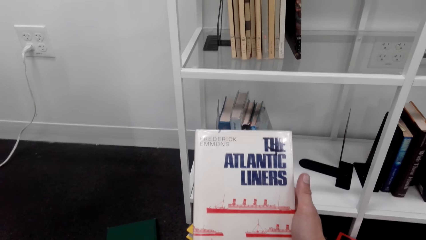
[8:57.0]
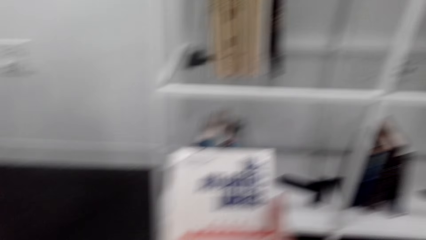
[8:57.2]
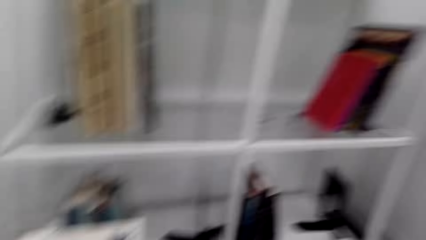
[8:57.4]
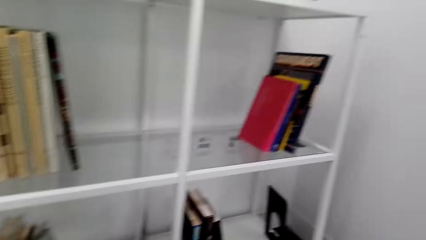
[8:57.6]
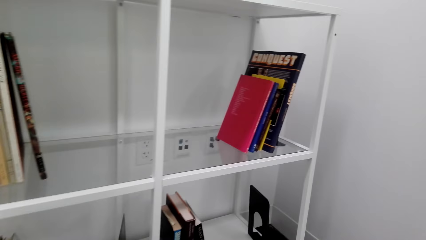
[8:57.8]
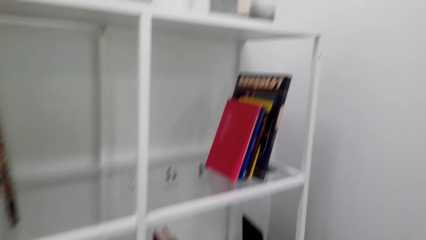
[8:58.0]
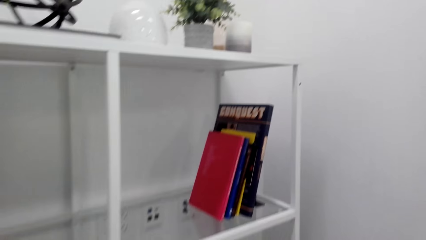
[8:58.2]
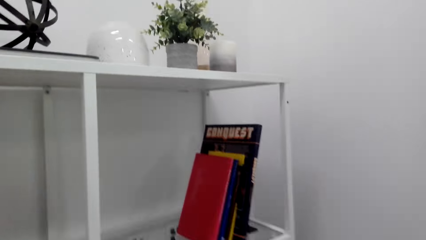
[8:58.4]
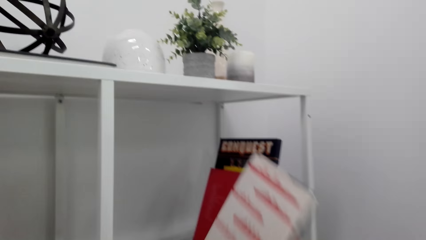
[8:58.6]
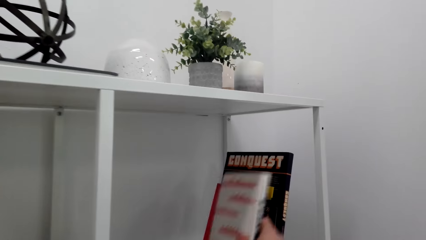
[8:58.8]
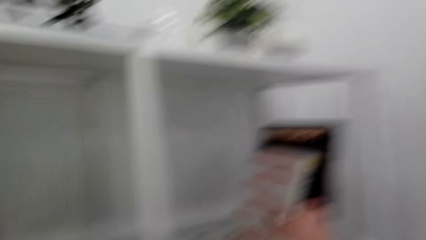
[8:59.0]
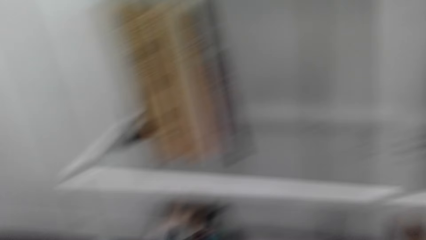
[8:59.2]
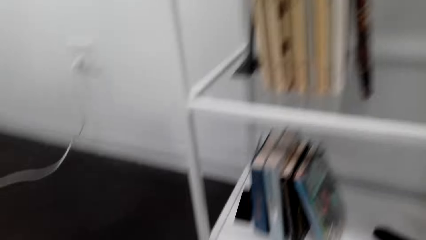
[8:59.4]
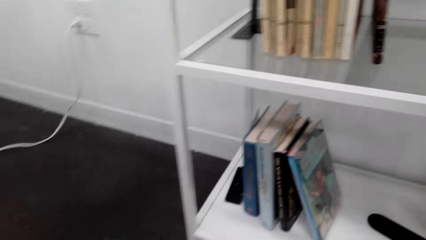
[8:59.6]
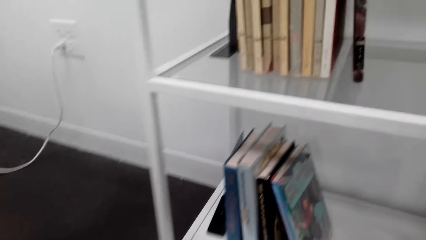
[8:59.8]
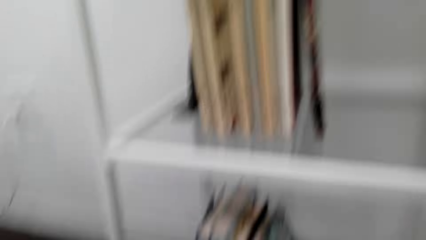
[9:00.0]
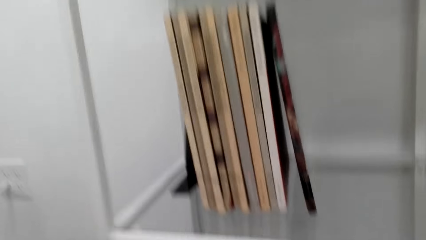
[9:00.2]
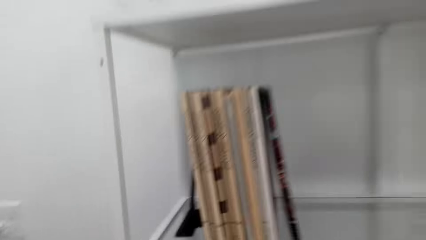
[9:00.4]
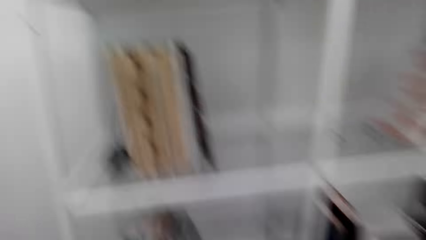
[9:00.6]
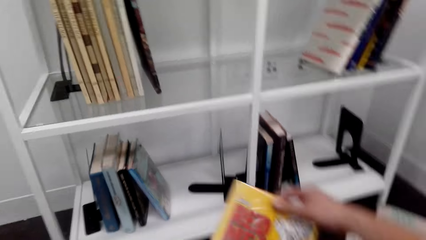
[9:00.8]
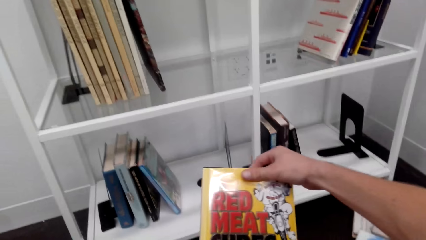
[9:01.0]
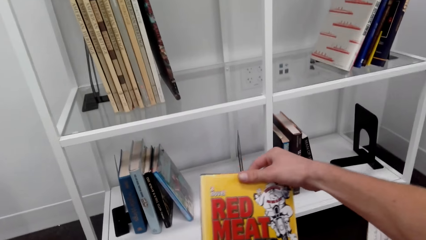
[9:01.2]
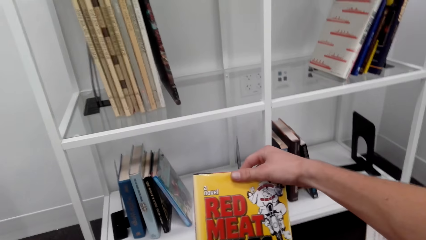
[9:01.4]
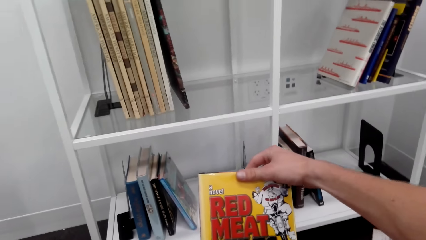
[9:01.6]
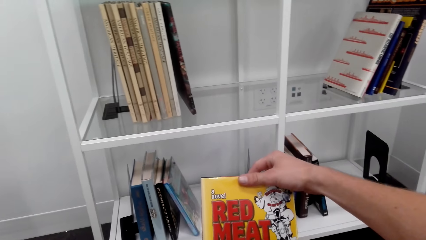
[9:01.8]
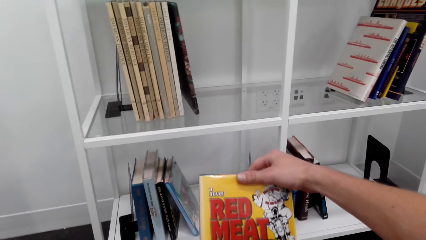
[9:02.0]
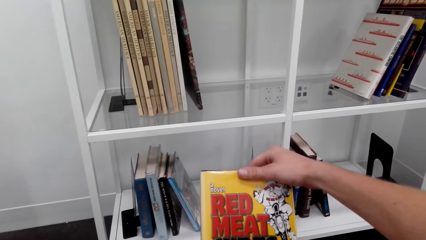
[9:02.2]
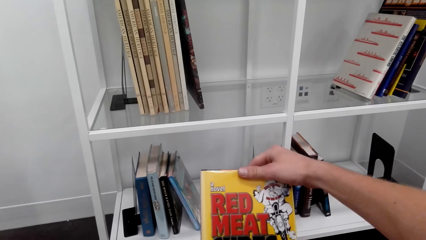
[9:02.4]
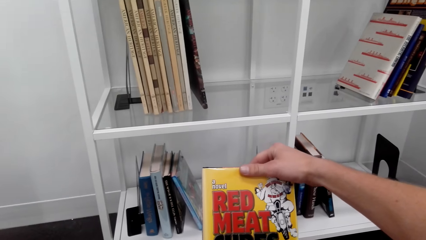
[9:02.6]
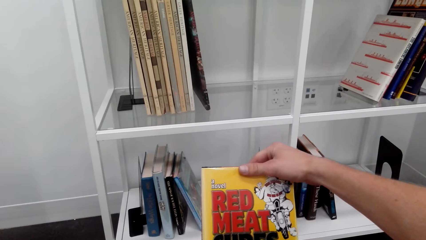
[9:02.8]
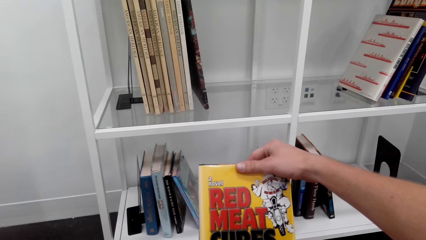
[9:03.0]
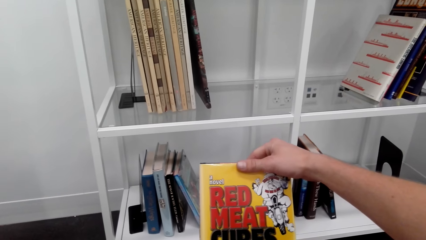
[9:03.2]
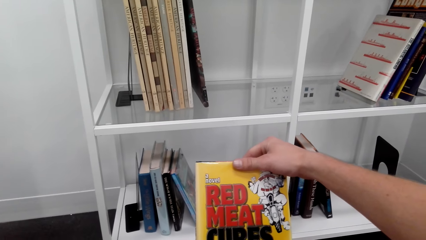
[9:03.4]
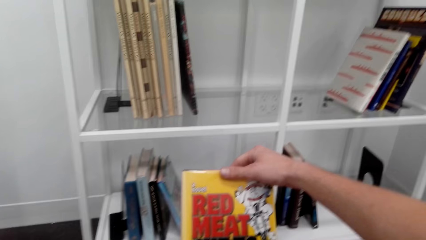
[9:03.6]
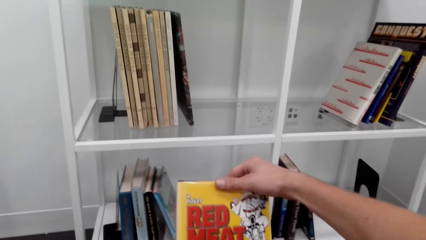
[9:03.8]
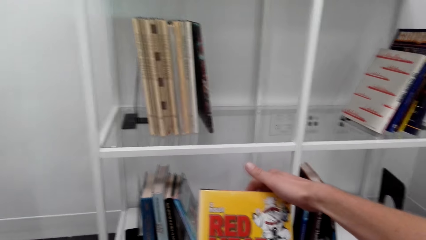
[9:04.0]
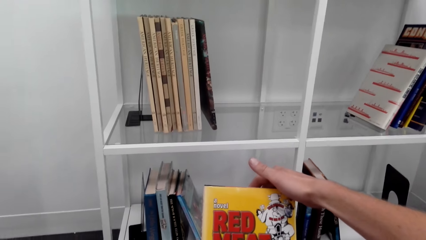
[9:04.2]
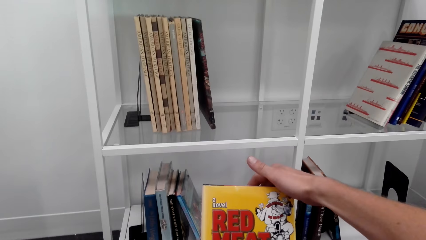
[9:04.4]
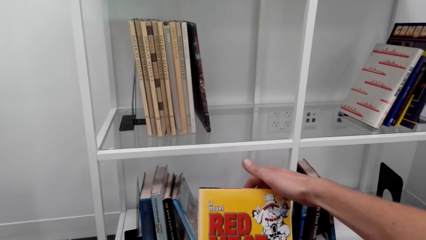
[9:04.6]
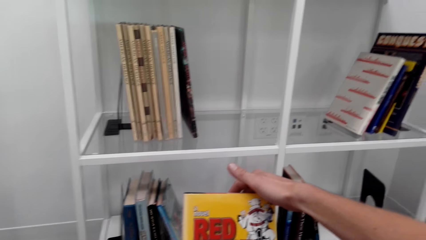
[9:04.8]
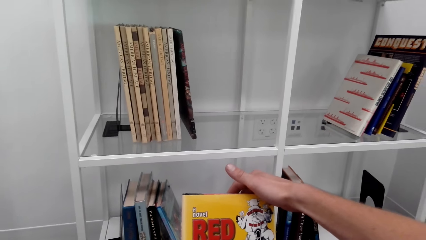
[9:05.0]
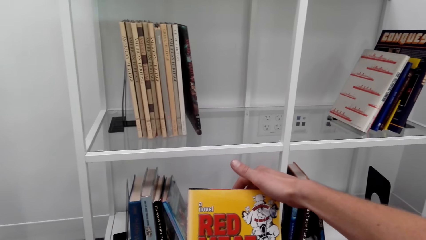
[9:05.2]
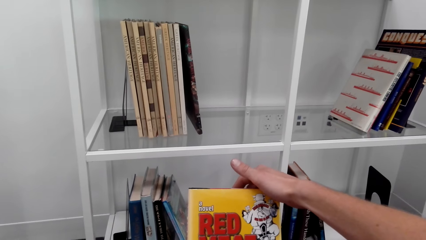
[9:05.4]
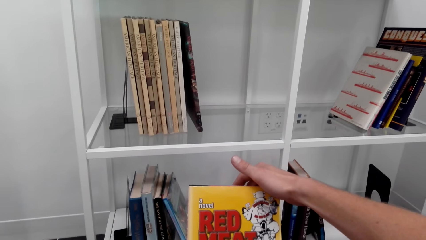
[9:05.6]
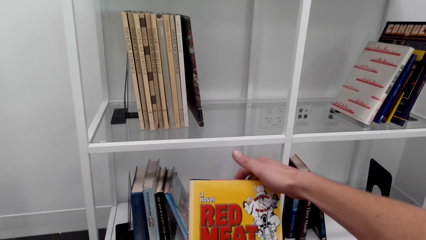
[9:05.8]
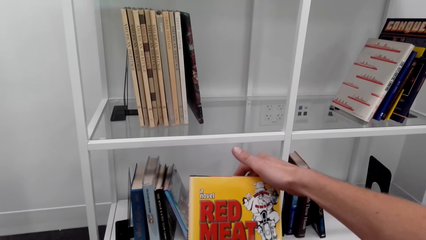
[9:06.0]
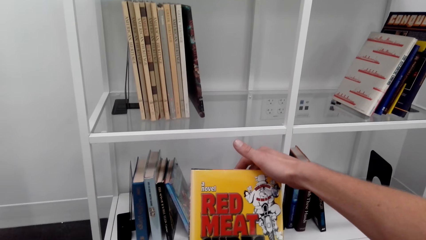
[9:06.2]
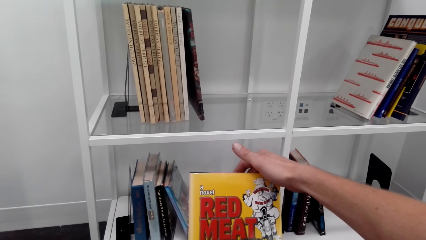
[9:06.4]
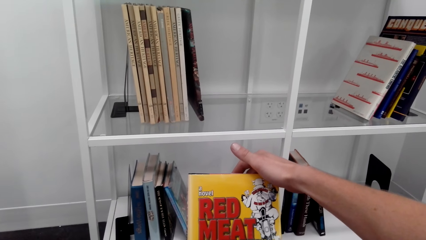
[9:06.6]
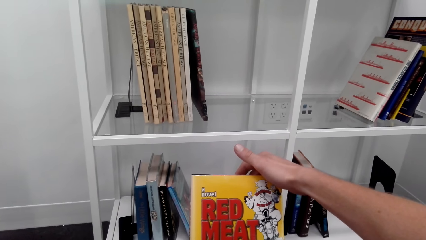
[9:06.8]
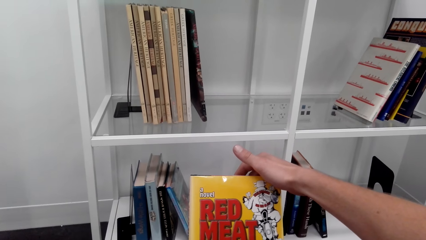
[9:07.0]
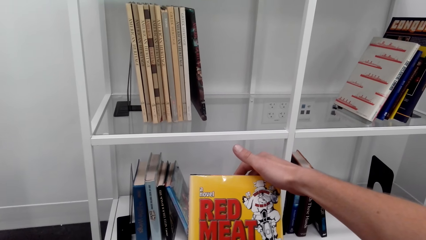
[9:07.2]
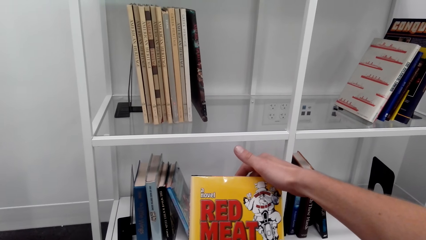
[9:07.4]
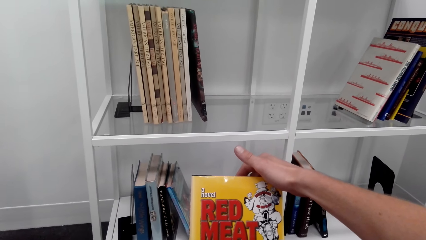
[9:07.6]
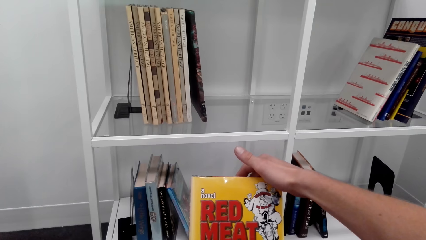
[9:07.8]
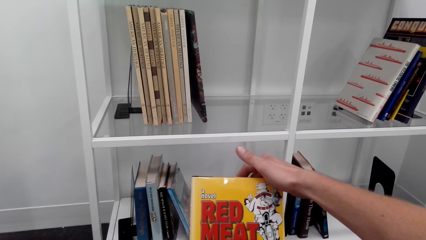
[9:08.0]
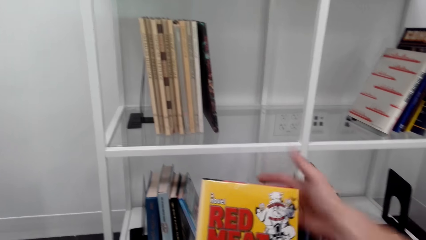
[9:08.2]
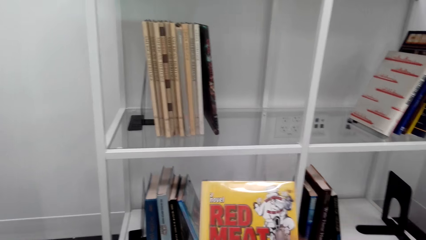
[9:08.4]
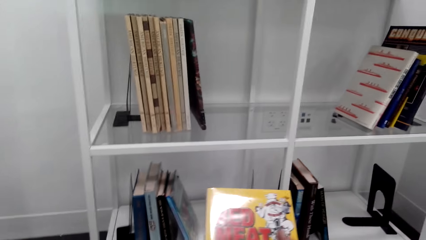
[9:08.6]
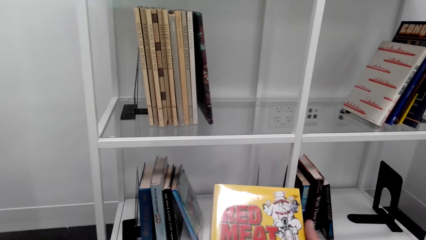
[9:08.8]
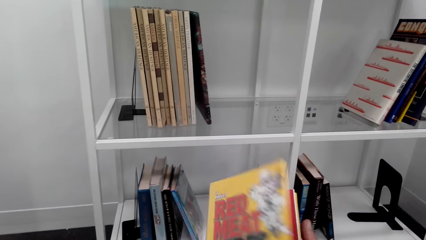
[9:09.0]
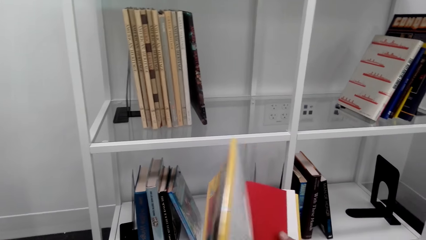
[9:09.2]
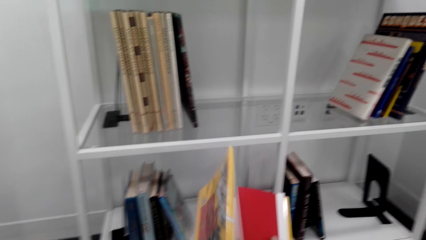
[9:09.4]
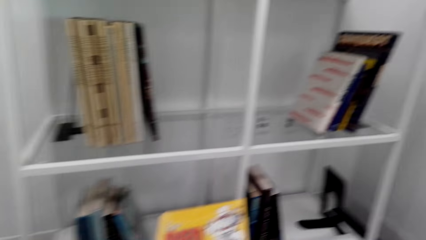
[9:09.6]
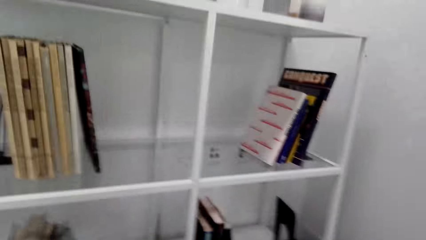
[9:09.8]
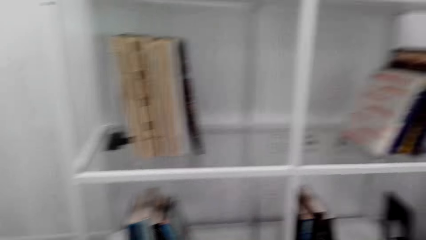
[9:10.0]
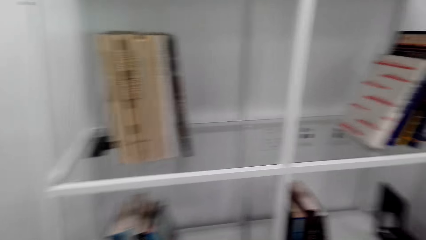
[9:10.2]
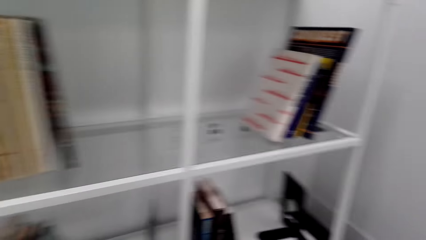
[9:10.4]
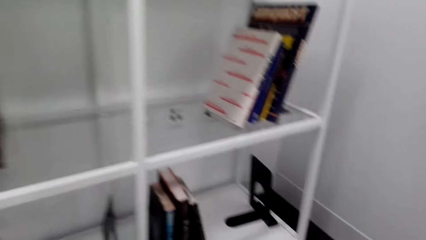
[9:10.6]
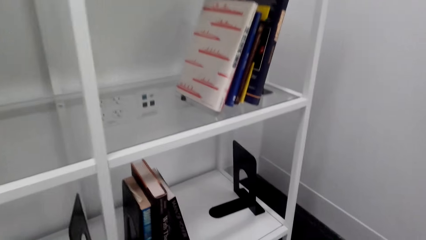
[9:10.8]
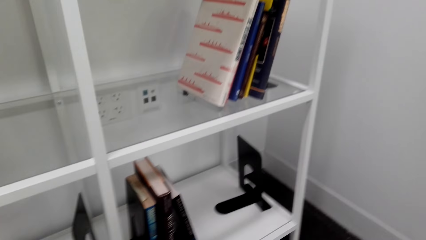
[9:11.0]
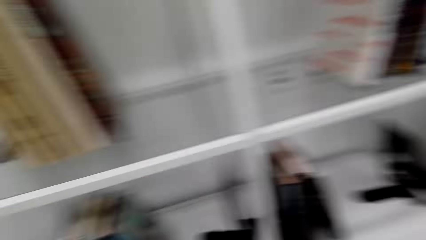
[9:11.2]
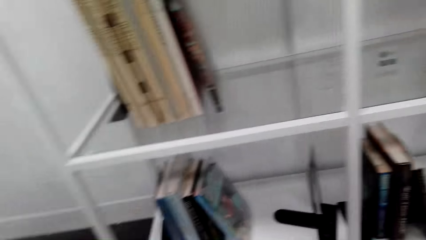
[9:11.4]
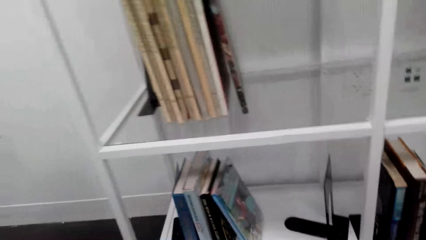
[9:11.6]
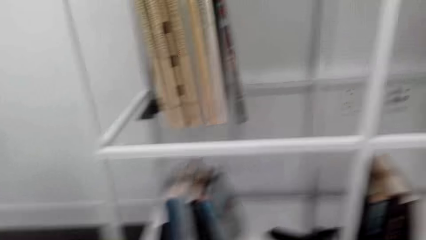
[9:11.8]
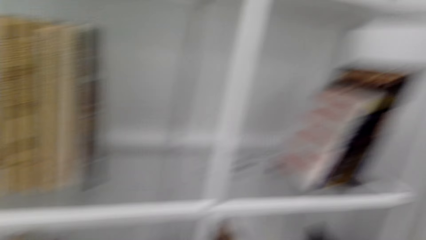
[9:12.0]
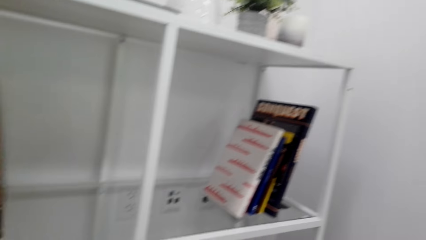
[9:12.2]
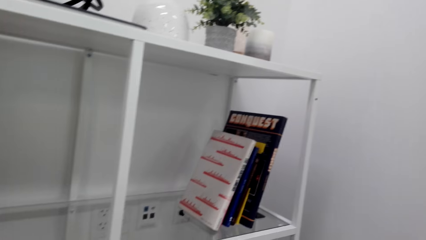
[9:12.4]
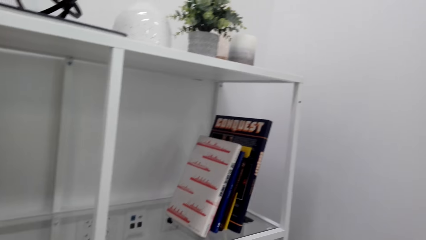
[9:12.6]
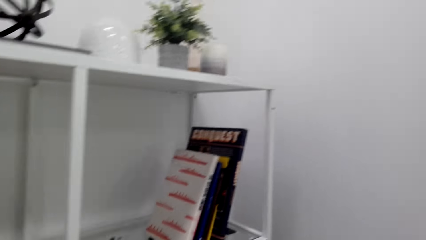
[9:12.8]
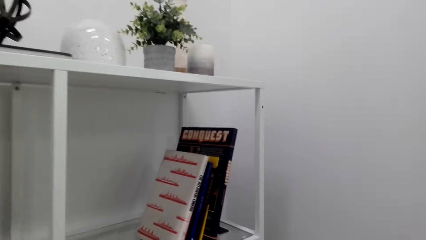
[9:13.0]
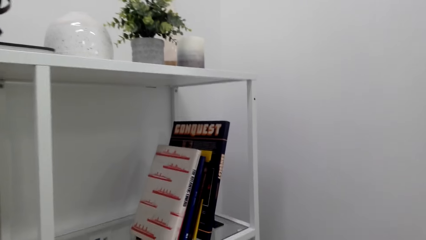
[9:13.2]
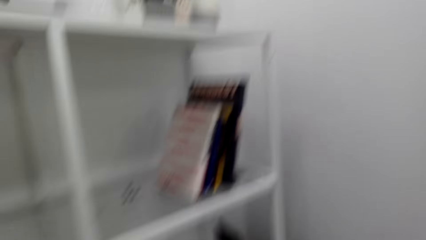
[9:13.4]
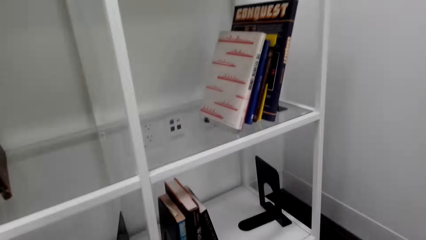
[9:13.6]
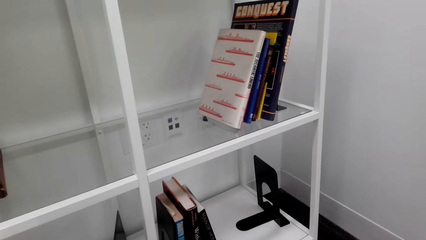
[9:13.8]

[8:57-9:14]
The camera wearer arranges the book on the bookshelf. They put the book in the shelf. They read the book cover. They look on the book cover.
